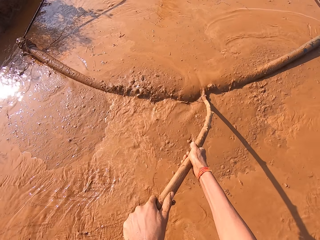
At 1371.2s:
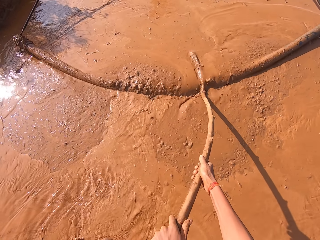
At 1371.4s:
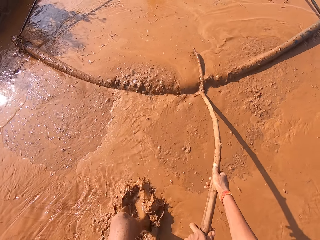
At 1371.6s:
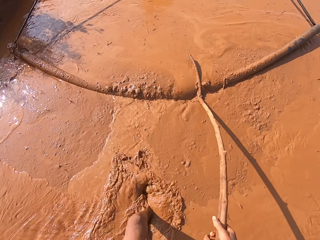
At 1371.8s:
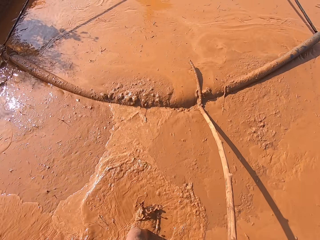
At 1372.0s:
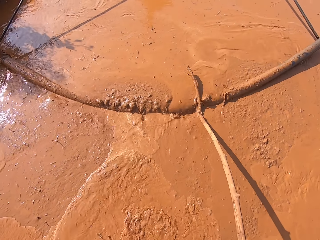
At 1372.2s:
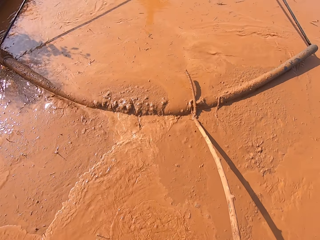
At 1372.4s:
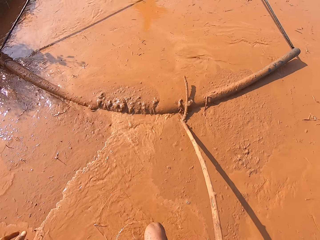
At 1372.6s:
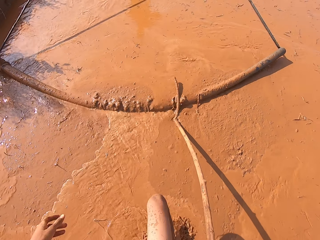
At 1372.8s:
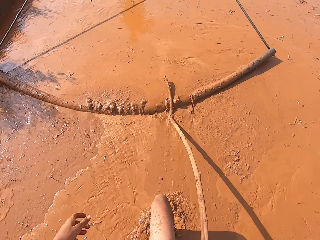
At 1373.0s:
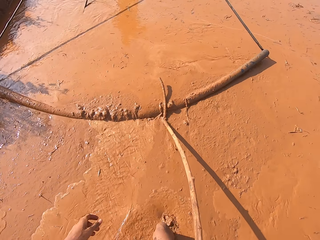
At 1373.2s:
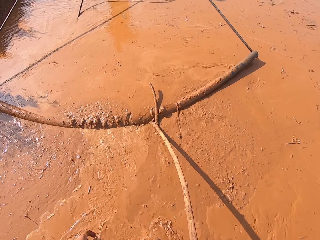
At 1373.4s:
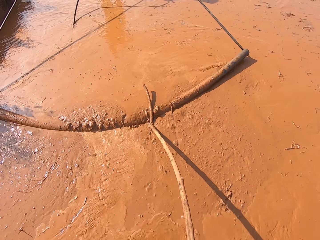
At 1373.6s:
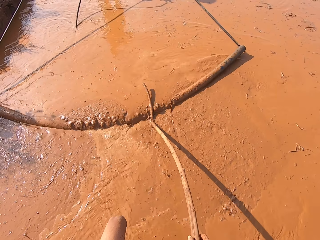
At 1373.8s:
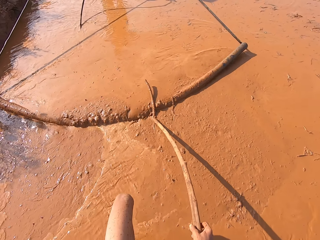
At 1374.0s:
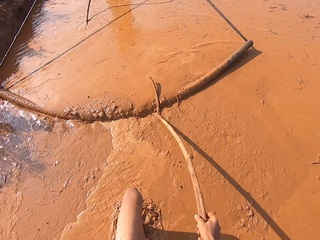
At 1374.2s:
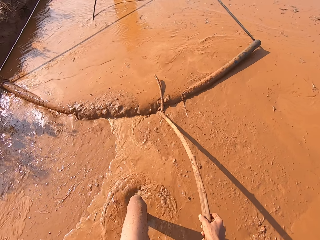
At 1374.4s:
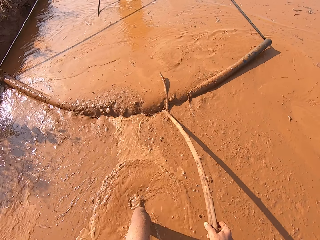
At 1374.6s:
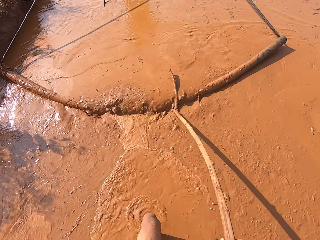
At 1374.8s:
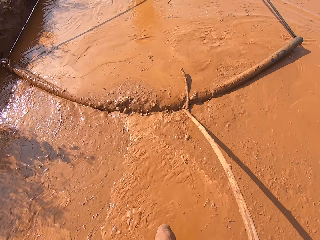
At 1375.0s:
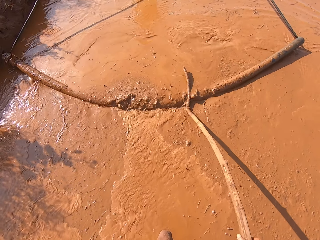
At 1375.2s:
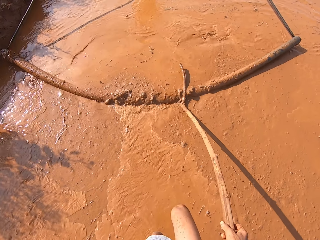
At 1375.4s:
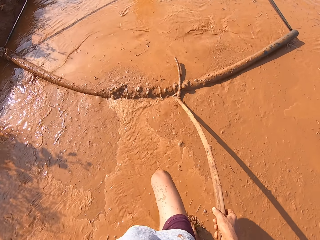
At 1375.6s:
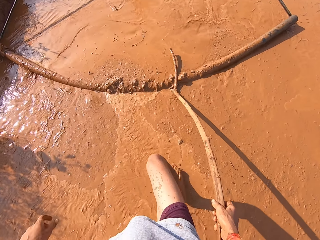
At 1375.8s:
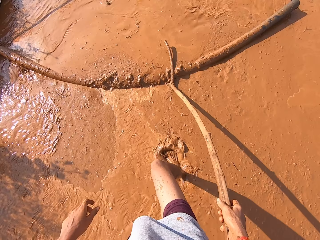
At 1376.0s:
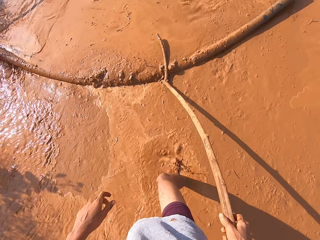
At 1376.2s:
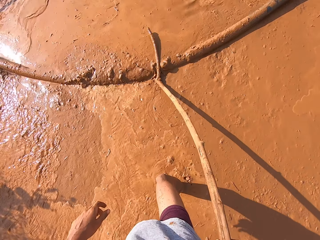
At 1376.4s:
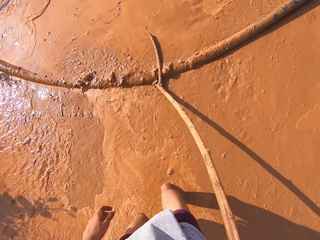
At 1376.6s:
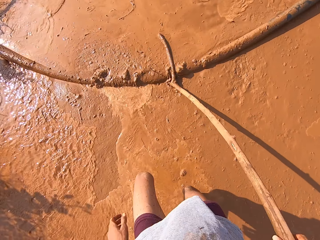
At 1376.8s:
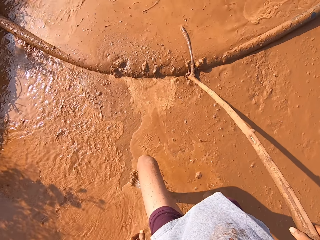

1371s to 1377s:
The camera wearer uses one hand to push the pipe.

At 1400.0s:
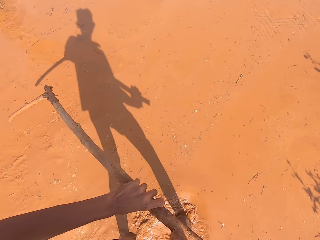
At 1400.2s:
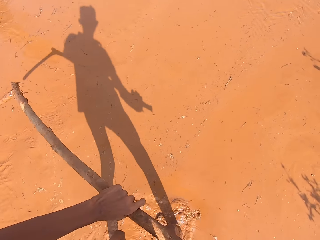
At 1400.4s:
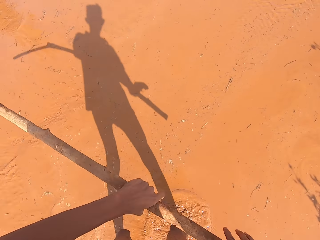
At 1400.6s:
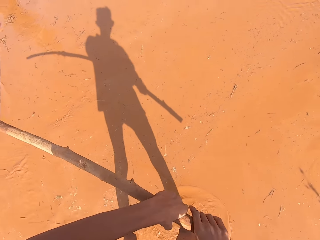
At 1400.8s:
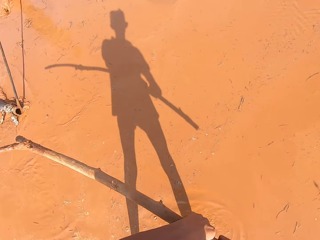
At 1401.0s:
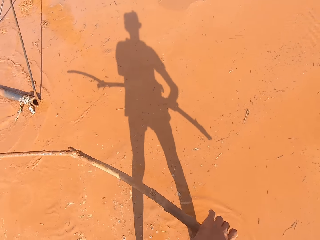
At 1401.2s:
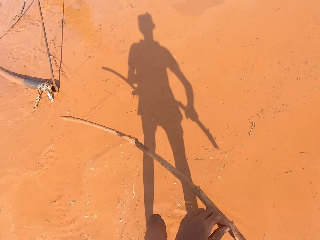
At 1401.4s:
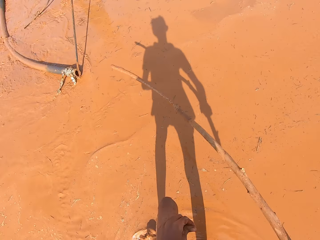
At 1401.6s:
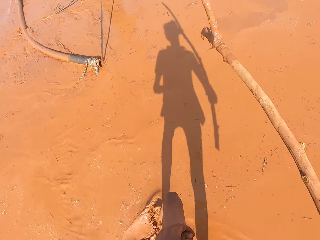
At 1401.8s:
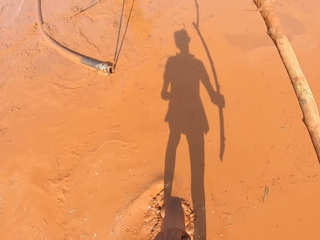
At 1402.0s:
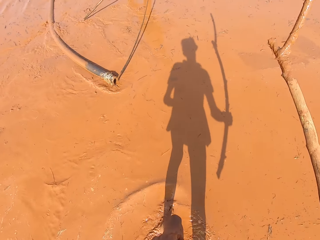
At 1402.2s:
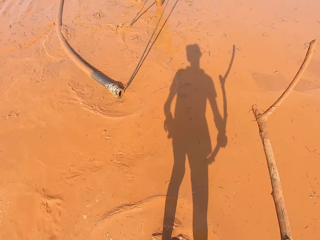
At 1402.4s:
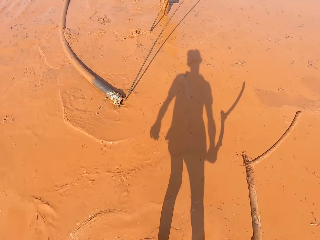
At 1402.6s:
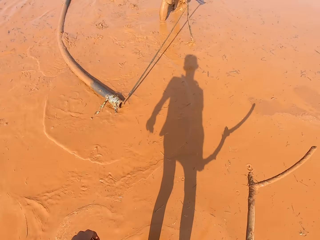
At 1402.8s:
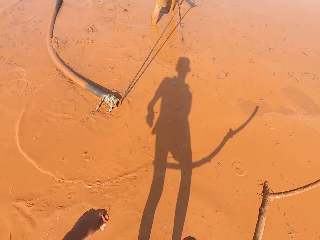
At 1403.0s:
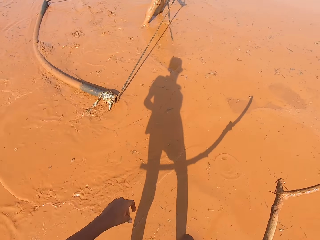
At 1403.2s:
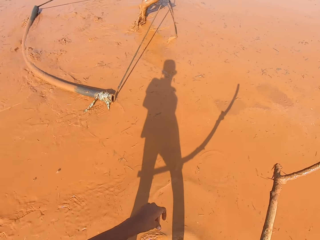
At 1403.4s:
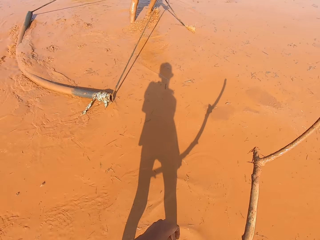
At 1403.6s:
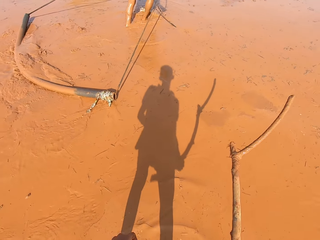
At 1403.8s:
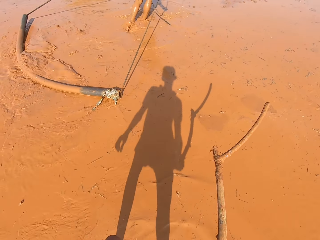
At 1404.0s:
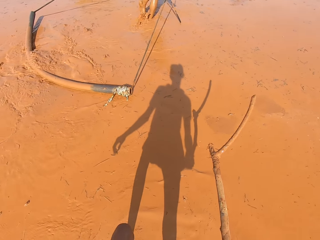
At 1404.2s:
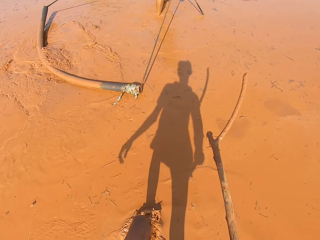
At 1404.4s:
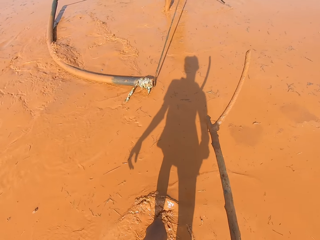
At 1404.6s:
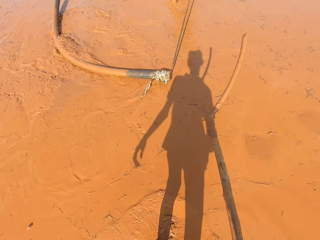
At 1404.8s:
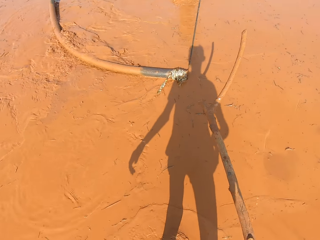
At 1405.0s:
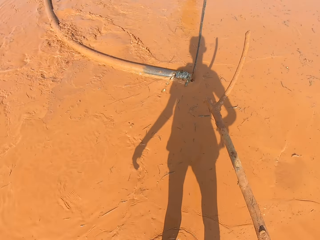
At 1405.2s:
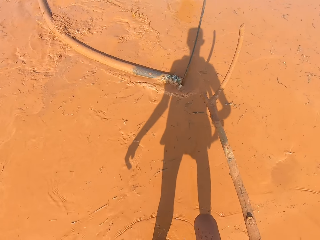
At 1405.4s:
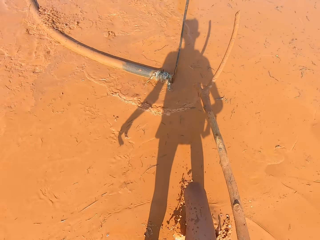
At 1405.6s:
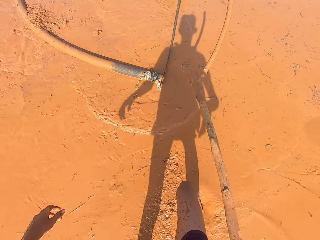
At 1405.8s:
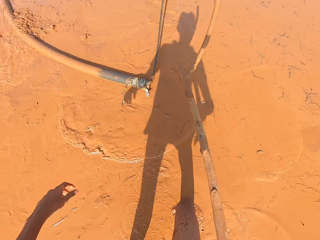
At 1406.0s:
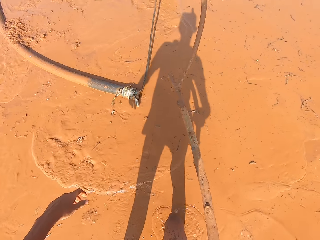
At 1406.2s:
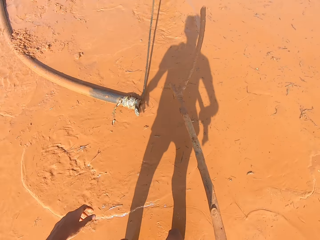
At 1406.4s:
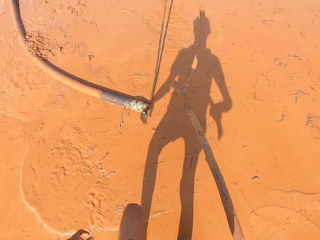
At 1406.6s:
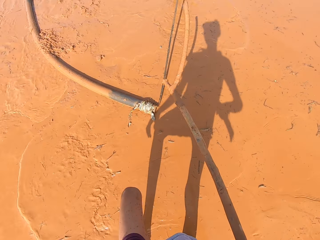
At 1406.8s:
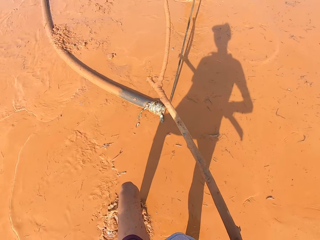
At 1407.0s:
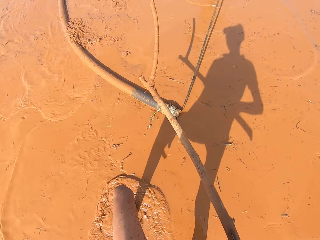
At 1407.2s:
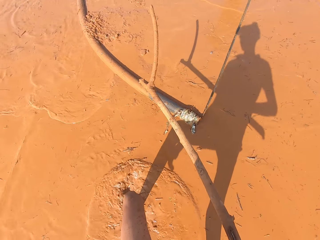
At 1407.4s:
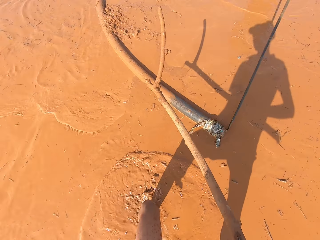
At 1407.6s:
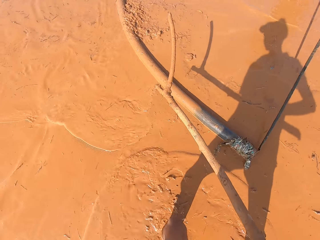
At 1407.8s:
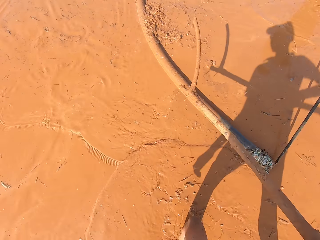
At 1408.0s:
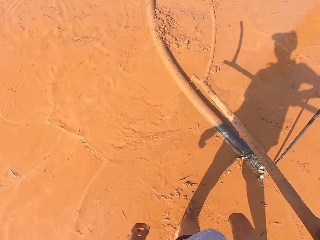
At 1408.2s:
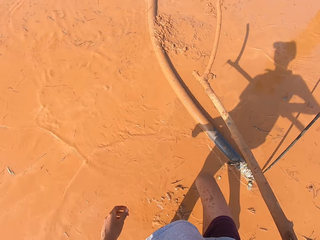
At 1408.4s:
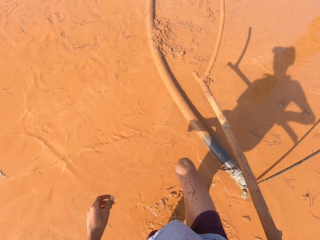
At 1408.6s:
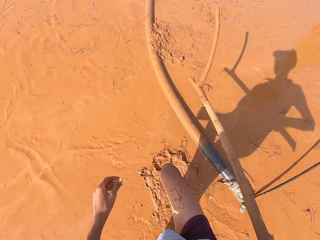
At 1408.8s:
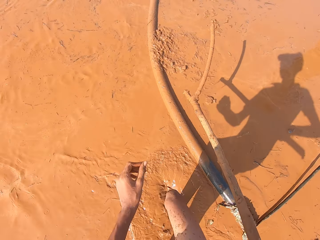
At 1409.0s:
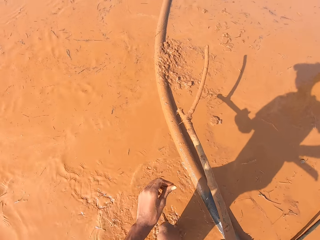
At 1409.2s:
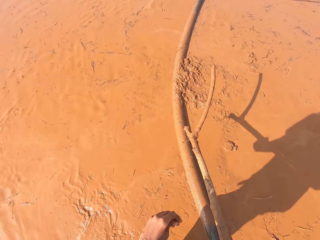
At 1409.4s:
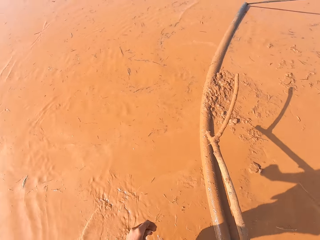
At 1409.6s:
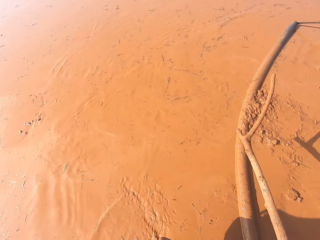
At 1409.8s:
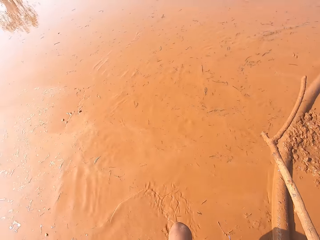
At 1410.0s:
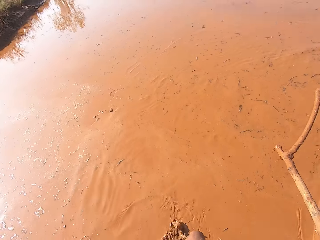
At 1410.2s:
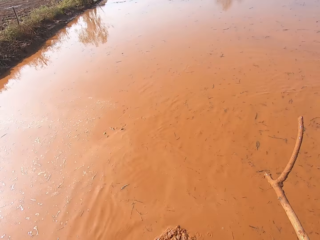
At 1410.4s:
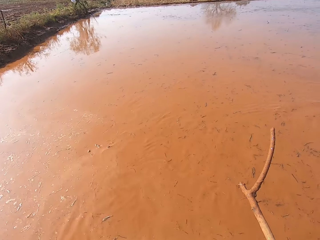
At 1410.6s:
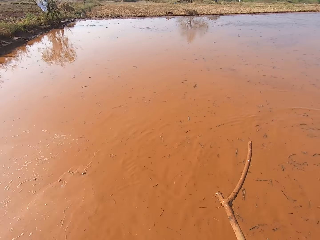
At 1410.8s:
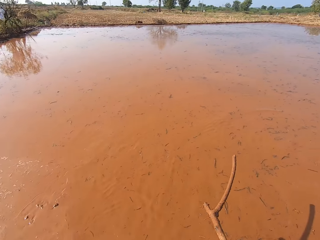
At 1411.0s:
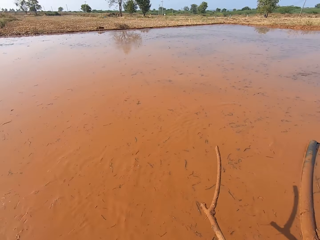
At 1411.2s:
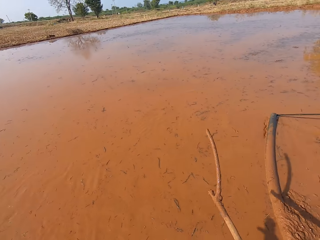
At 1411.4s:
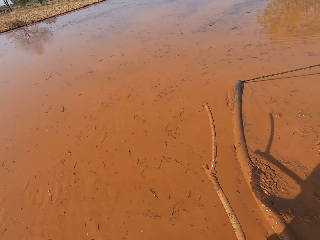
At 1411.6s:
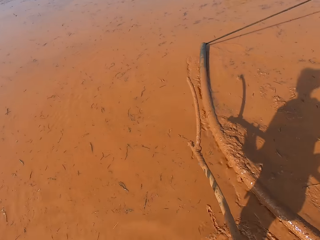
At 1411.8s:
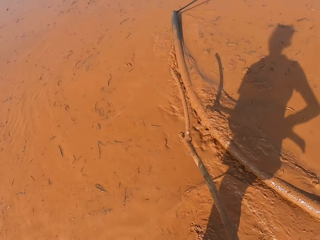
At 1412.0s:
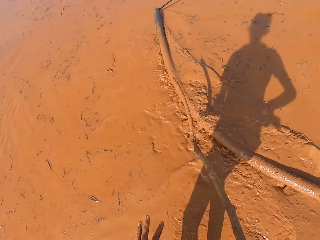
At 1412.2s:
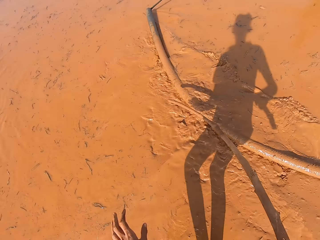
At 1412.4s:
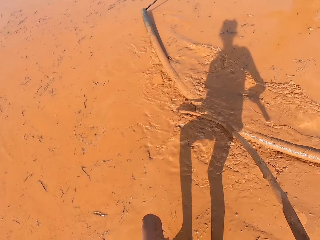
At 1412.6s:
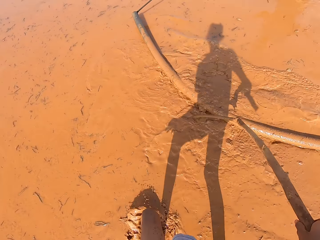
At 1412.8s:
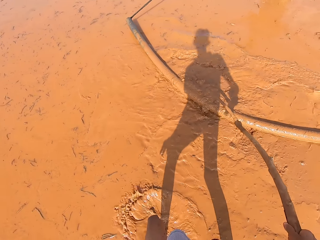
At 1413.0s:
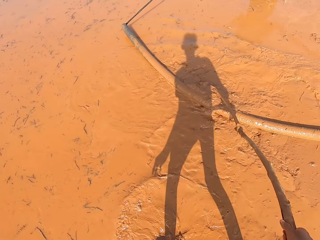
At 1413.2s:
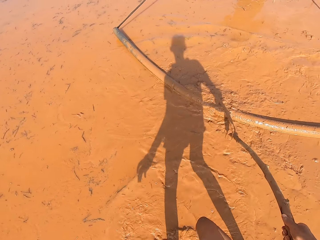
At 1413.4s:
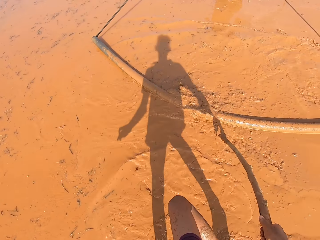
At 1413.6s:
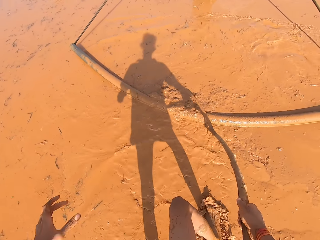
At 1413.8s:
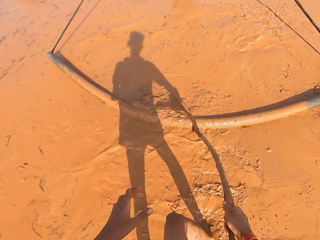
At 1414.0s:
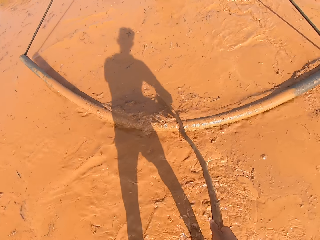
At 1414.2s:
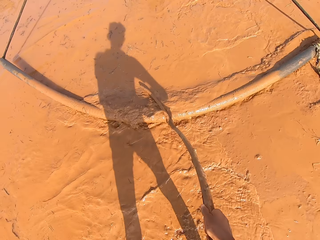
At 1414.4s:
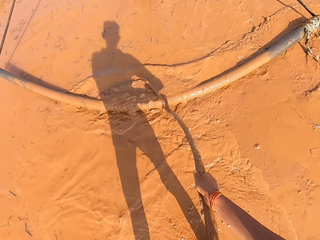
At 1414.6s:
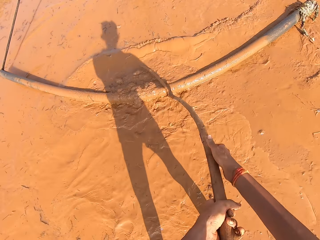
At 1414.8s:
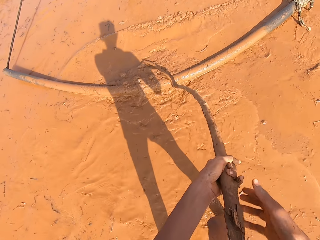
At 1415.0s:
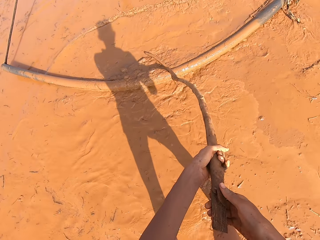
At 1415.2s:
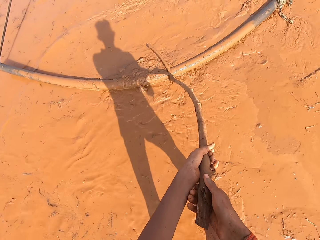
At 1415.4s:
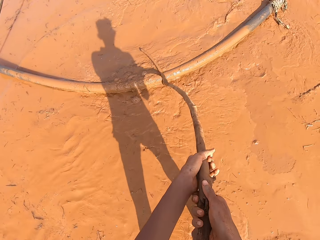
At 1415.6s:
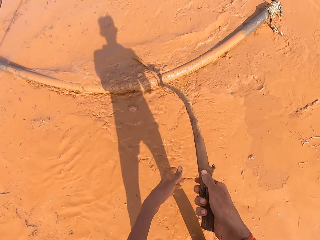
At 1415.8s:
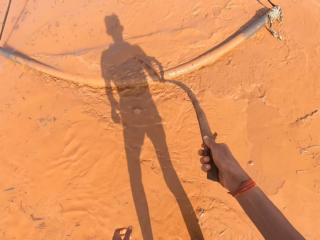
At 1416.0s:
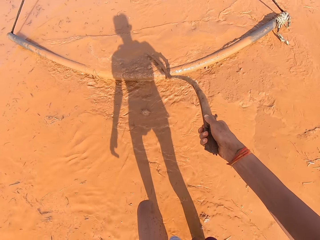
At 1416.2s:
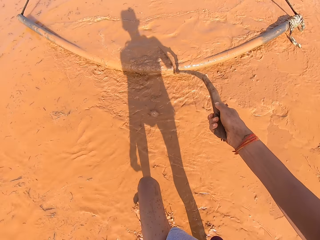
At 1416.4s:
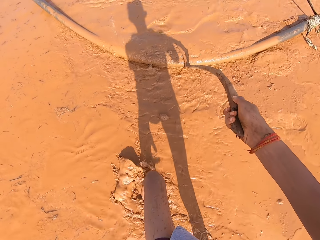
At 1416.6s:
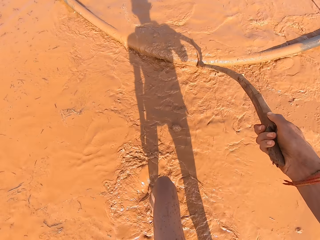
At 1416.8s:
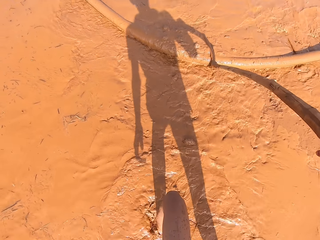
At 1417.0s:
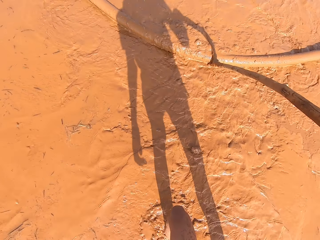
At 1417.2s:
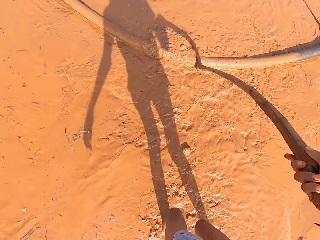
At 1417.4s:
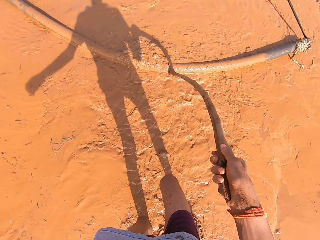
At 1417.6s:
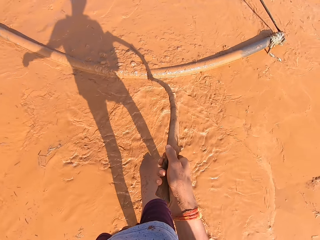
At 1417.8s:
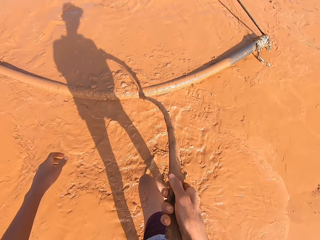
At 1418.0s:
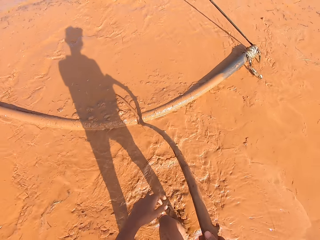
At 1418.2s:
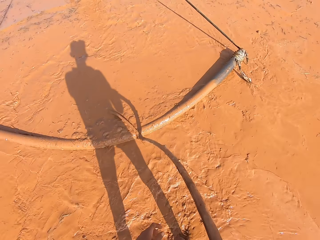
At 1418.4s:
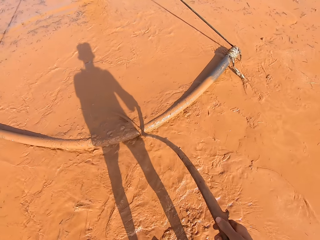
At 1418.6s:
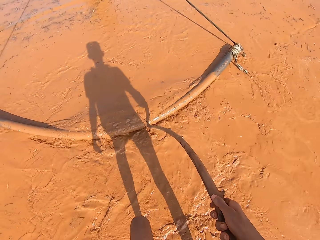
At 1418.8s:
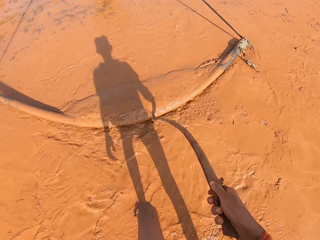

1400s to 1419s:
The camera wearer holds the stick with one hand. He pushes the soil leveler or pipe around the muddy water with the stick in his right hand. He uses his right hand to push the pipe.
